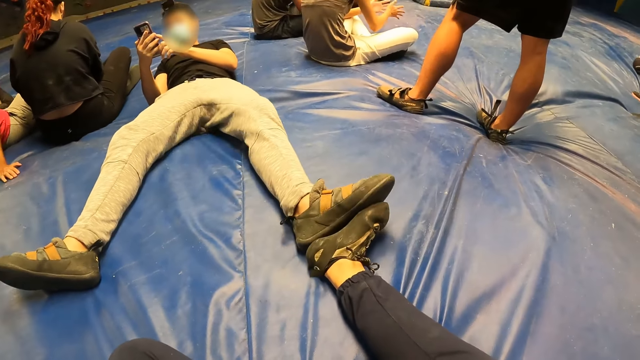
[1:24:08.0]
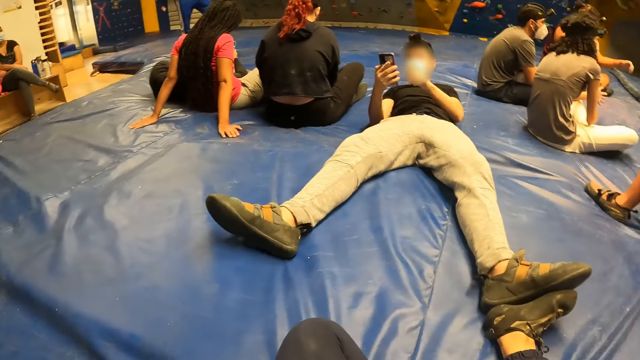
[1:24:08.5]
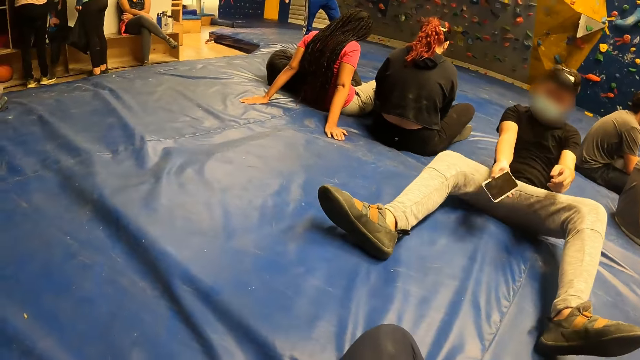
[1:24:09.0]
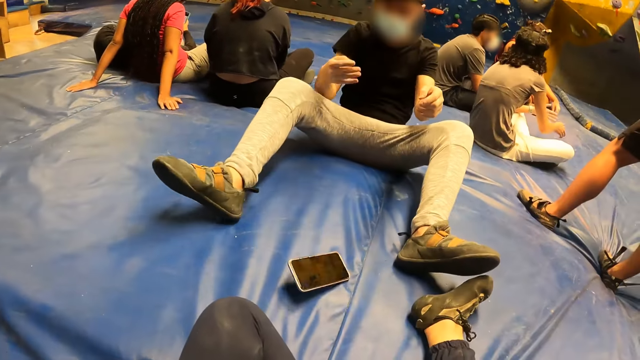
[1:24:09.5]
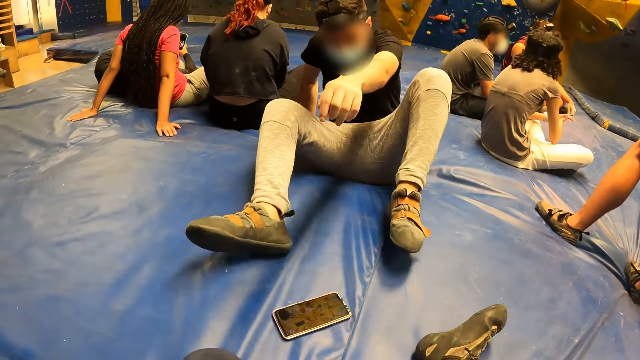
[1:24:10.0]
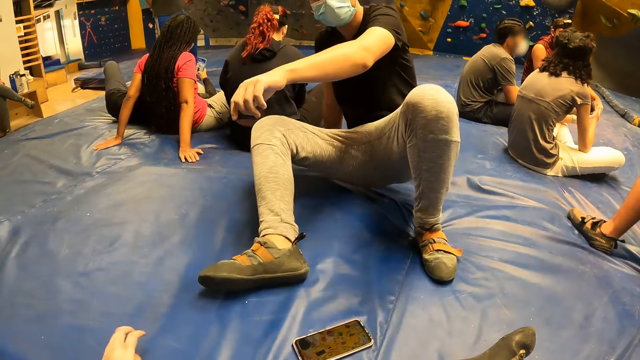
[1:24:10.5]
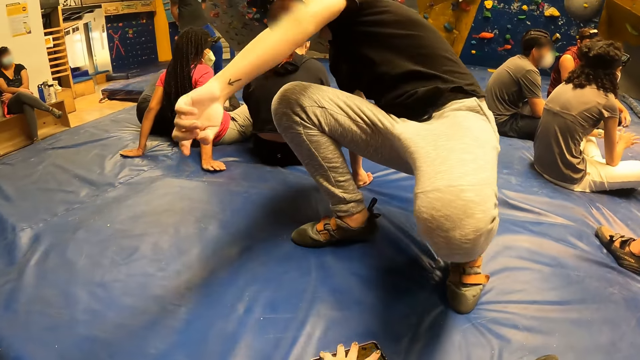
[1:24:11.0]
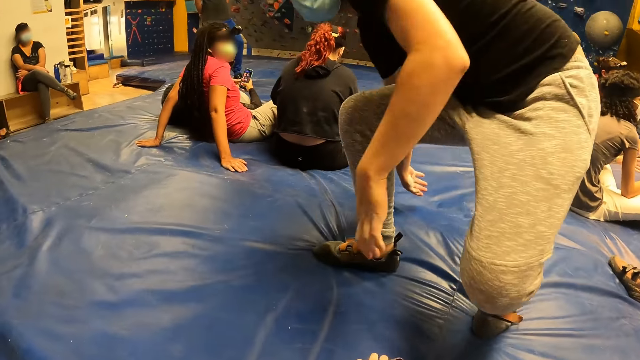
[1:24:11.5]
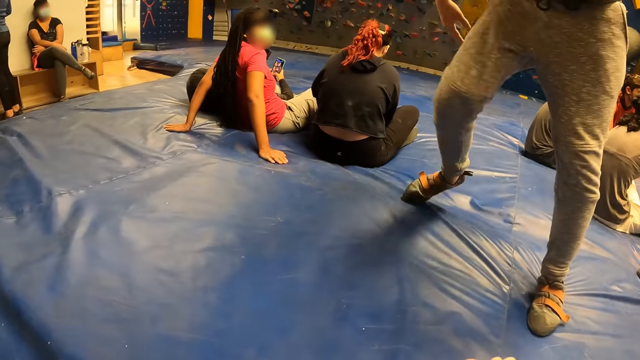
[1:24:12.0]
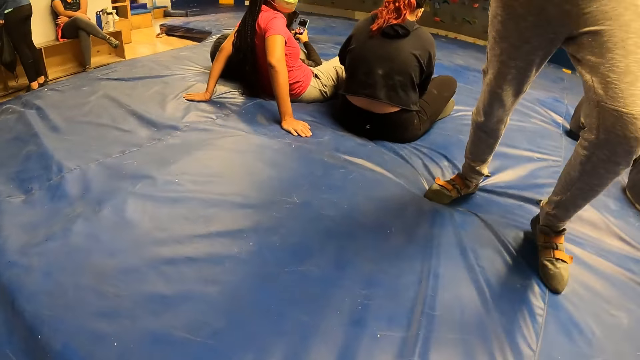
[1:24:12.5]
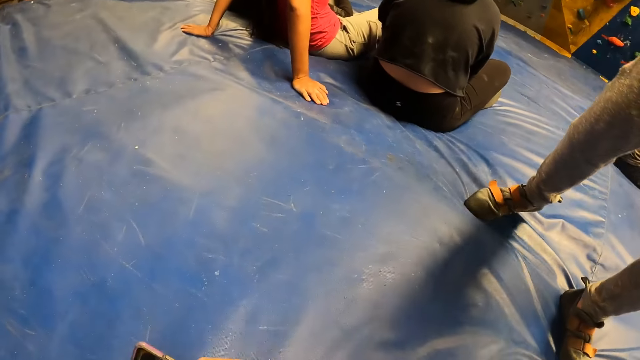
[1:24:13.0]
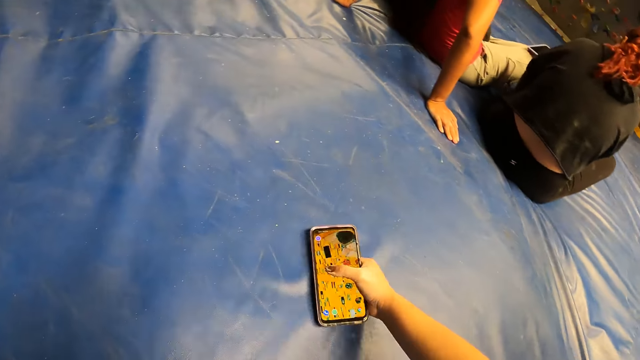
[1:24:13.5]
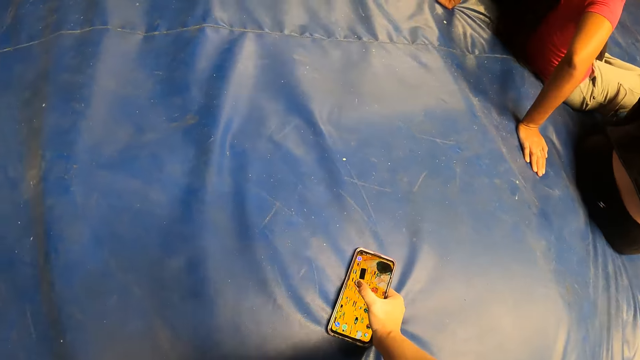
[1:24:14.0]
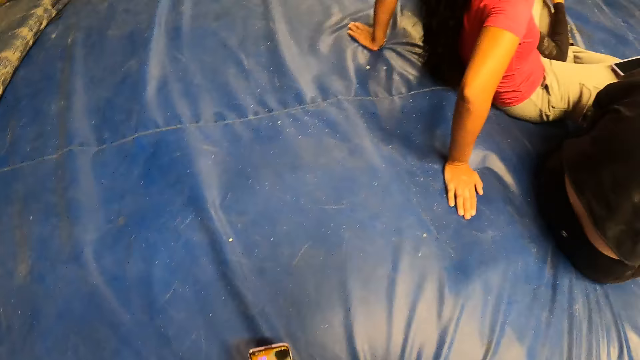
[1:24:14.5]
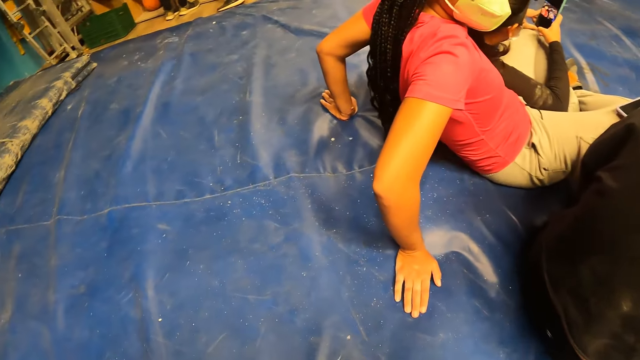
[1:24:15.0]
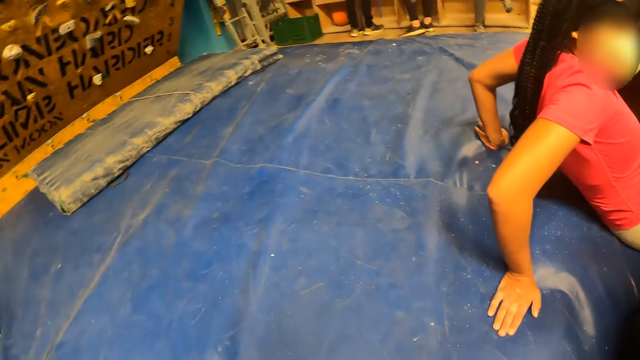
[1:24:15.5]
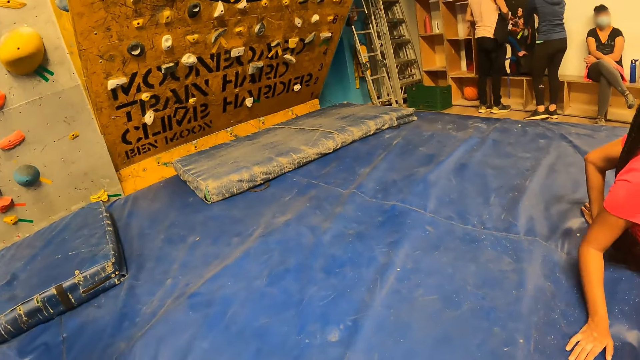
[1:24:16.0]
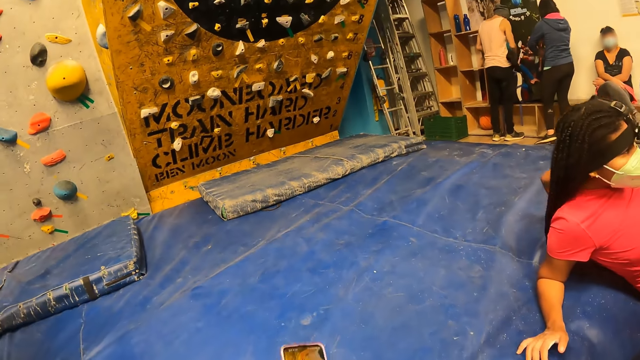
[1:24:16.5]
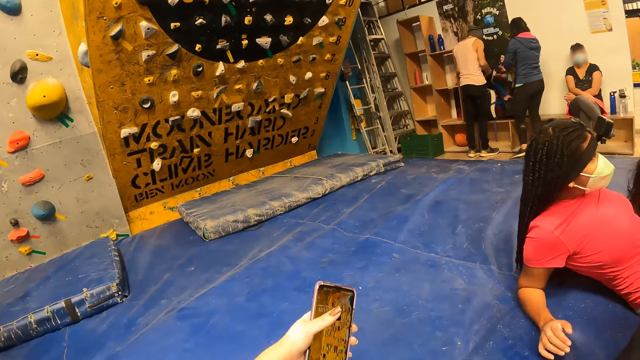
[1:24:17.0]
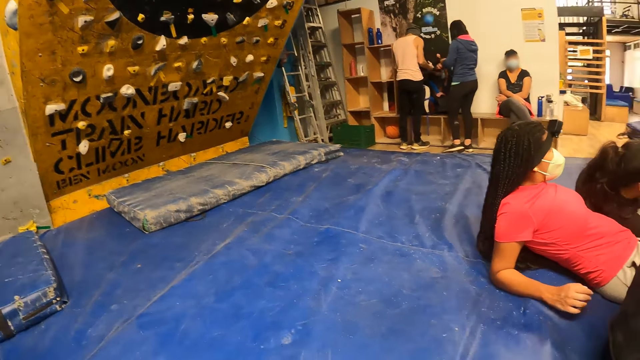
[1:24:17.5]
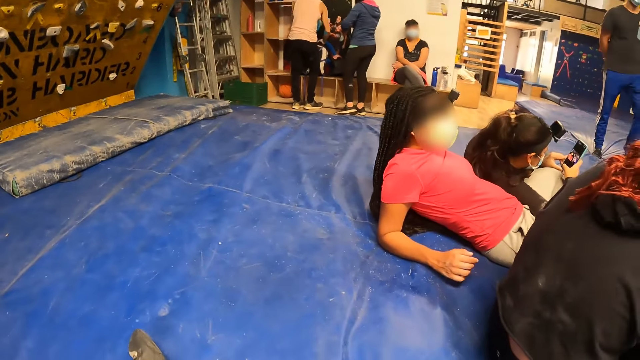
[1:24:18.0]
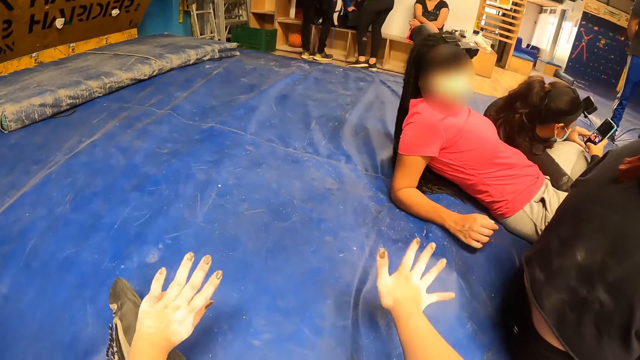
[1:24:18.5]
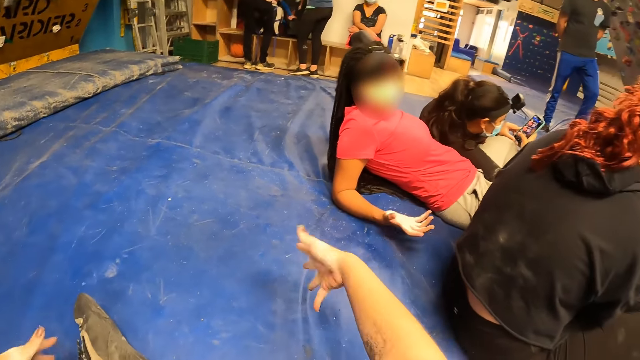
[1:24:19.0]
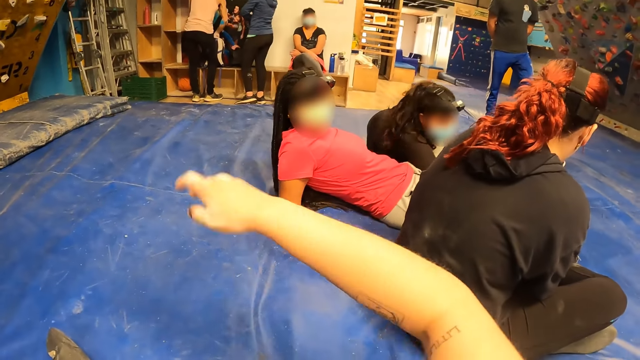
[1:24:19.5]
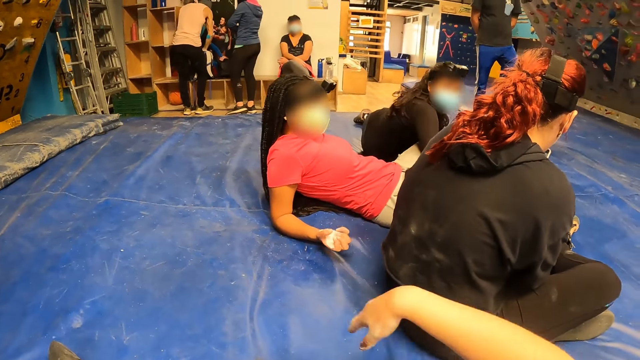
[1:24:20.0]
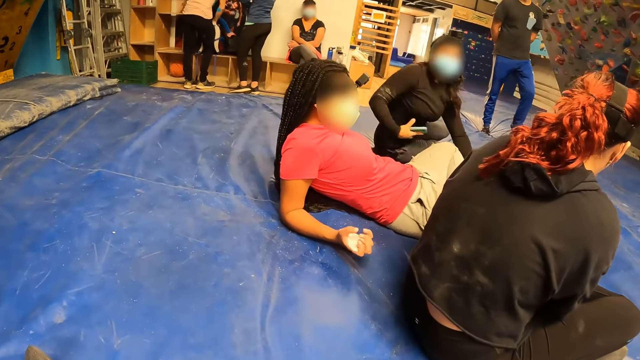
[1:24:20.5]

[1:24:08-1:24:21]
The camera wearer plays with the man's leg. The man throws the phone towards the camera wearer with his right hand. The man puts the phone on the floor and stands up from the crash pad. The camera wearer touches the phone with her left hand. She takes the phone from the floor. She crawls on the crash pad. She holds the phone with her right hand on the floor. The woman rests backwards on the crash pad. The camera wearer holds the phone with her left hand. She lifts the phone on her hand. She shakes both hands. She plays with her hands. The woman spreads her right hand. The camera wearer raises her right hand and brings down her right hand.

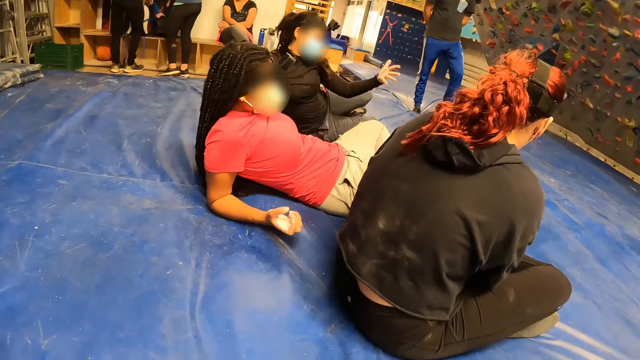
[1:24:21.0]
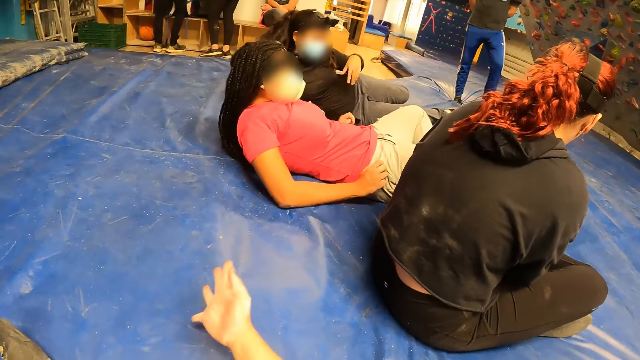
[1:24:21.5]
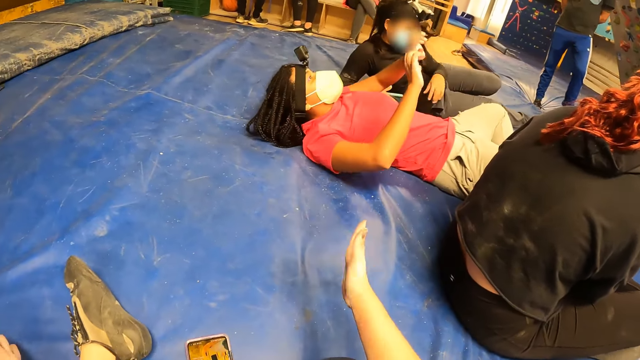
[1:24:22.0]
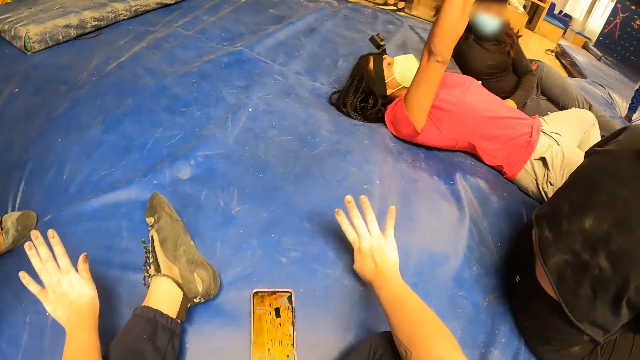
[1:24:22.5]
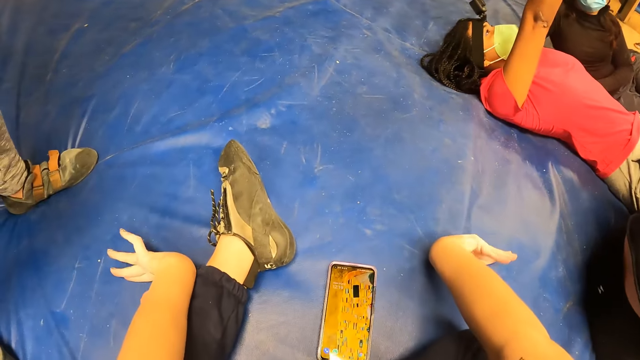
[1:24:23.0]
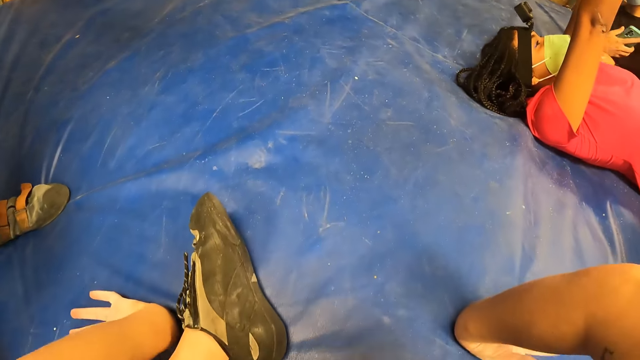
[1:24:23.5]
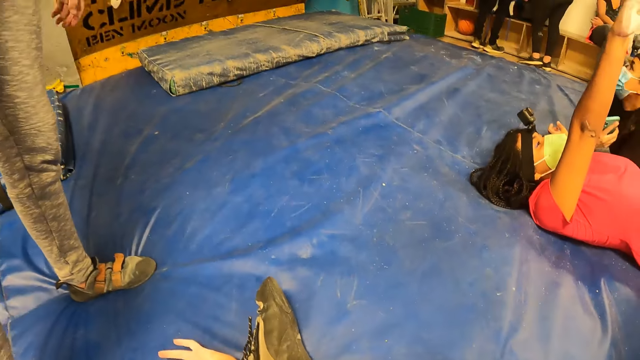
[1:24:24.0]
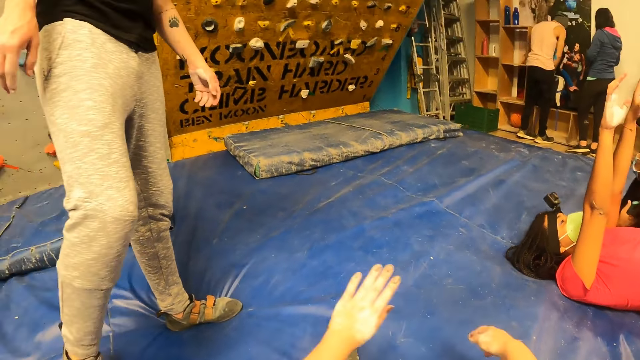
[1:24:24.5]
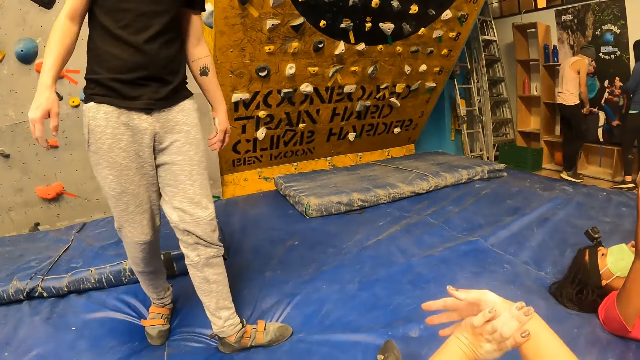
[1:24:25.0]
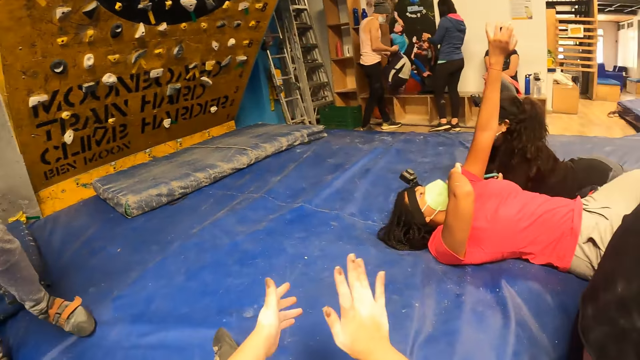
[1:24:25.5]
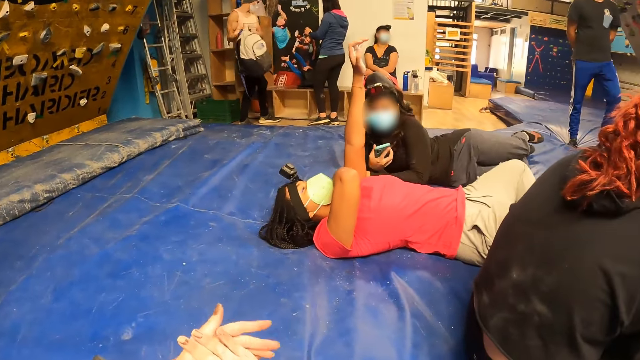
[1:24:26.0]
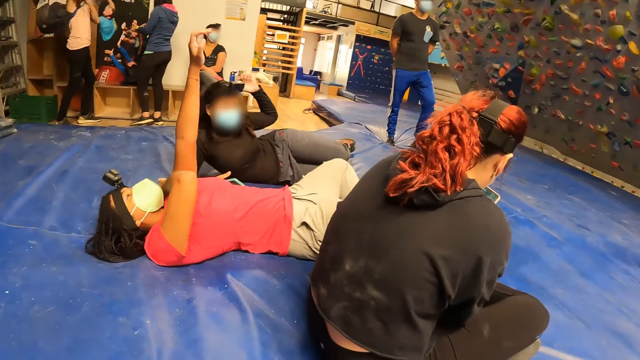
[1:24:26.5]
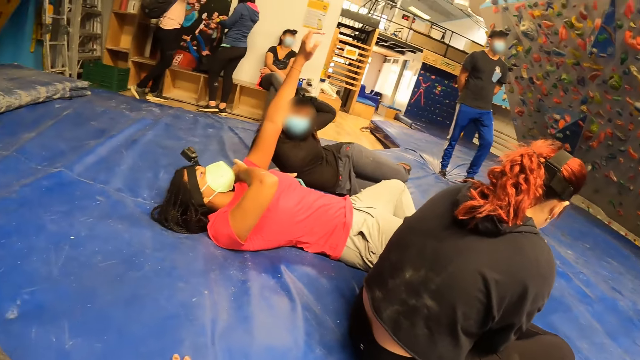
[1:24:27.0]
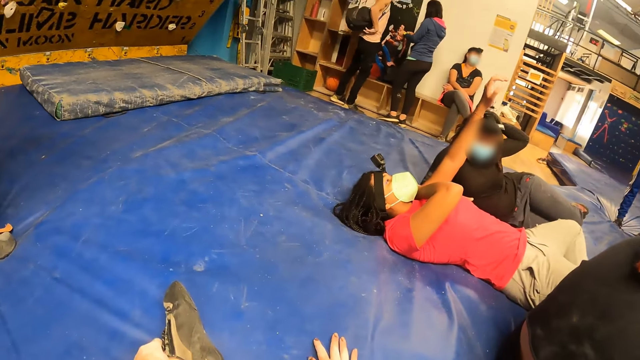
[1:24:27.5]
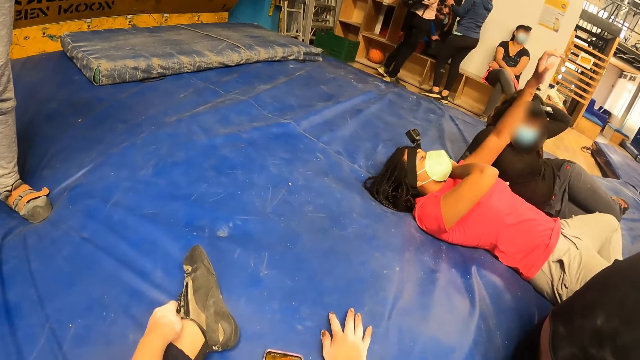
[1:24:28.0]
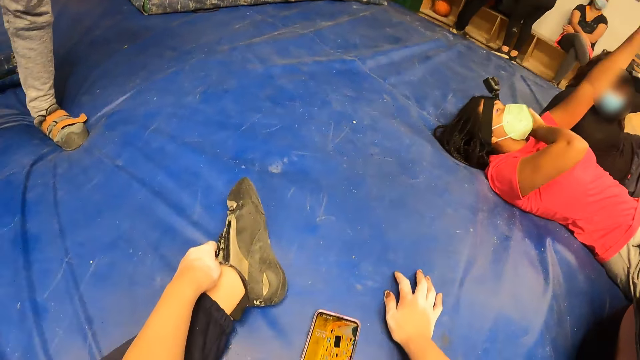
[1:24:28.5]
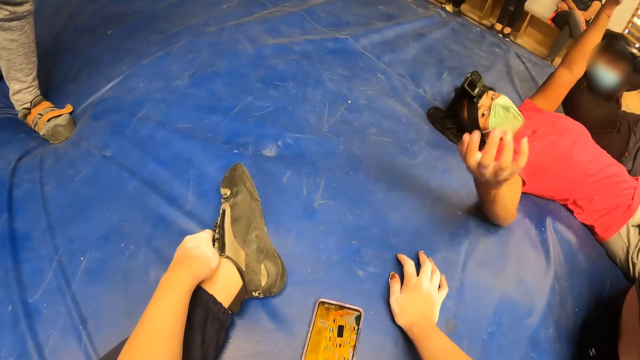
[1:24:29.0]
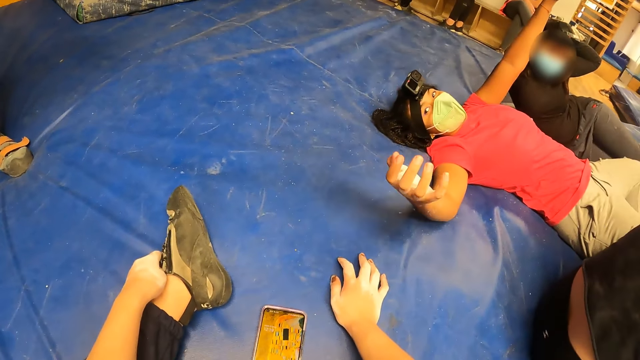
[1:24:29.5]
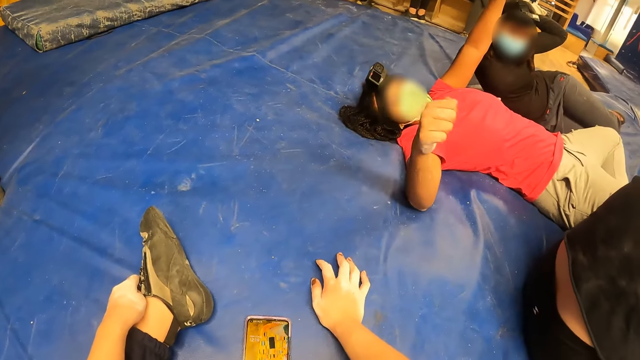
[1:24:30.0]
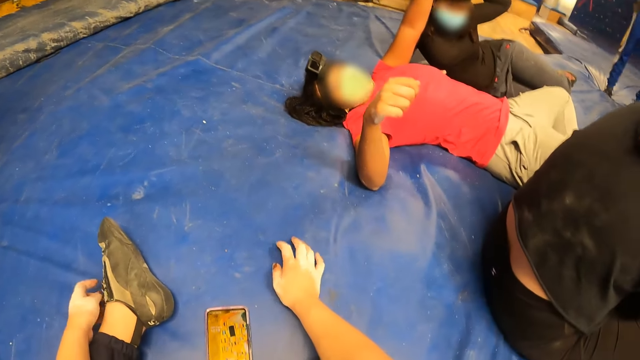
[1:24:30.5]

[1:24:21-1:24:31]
The woman rests backwards on the crash pad. Another woman lies on the crash pad. The camera wearer spreads her right hand. The other woman raises both hands. A lady exercises on the floor. The camera wearer presses both hands on the crash pad and presses both hands together. The other woman bends her right hand. A man carries a bag from a bench with both hands and puts the bag on his back with both hands. The camera wearer holds the floor. The other woman stretches her right hand.
